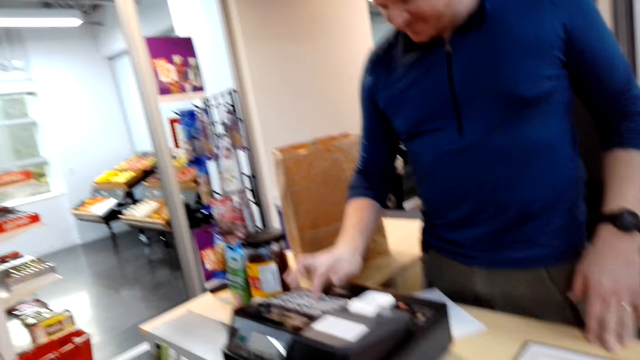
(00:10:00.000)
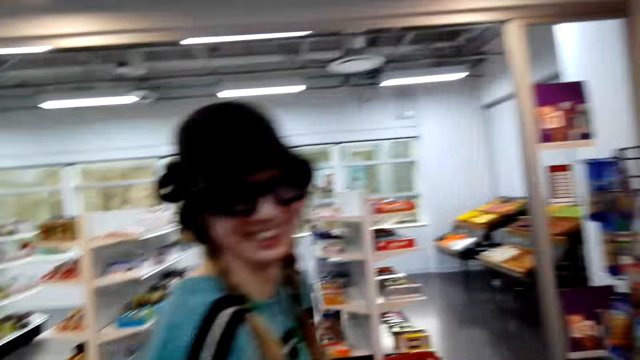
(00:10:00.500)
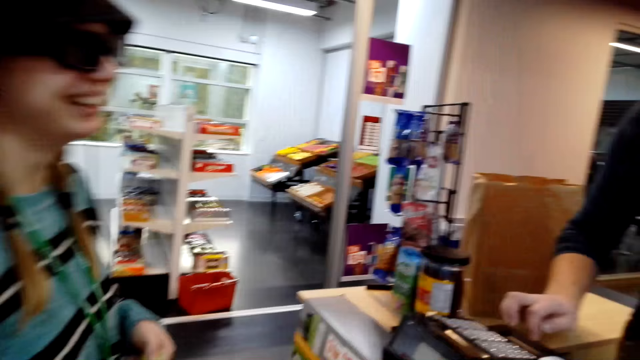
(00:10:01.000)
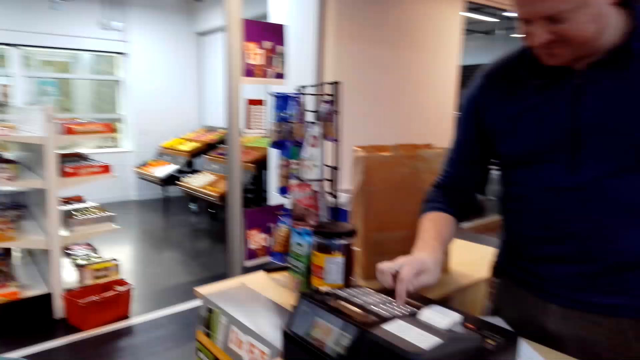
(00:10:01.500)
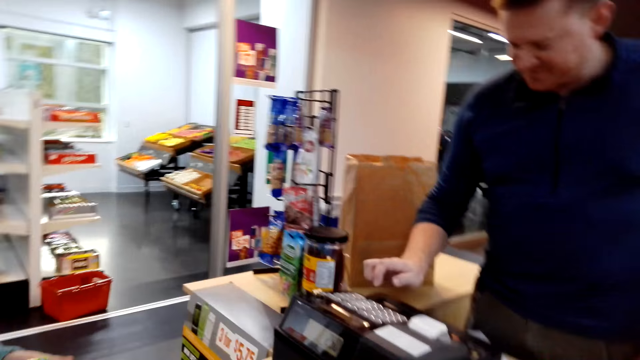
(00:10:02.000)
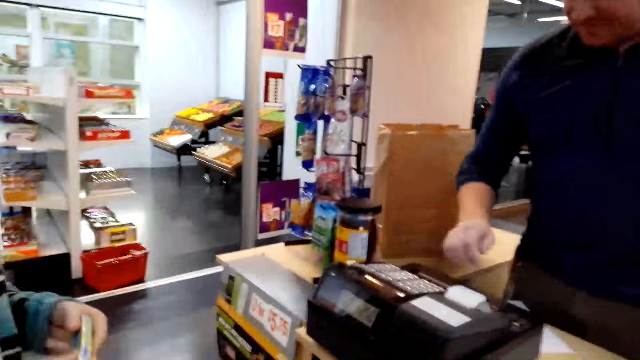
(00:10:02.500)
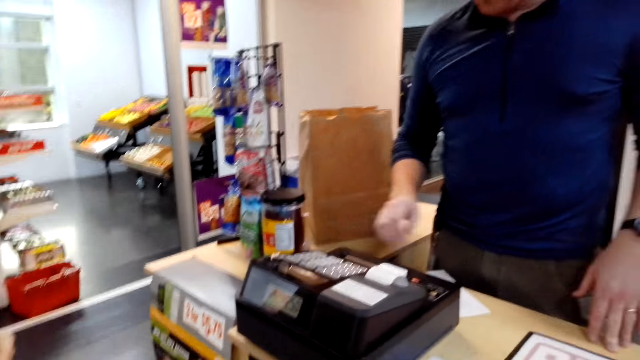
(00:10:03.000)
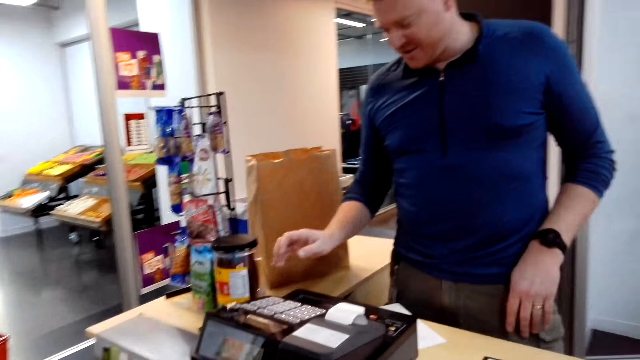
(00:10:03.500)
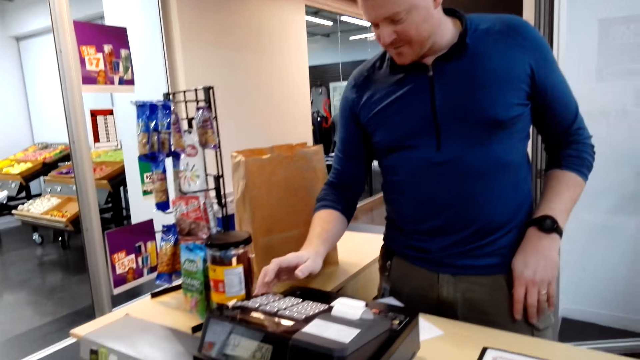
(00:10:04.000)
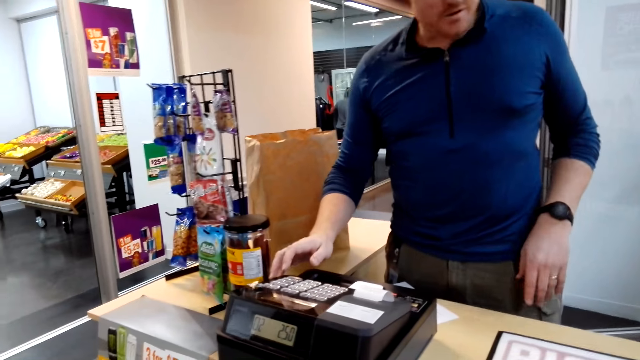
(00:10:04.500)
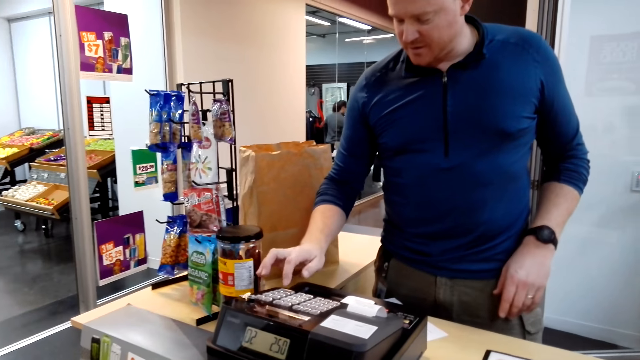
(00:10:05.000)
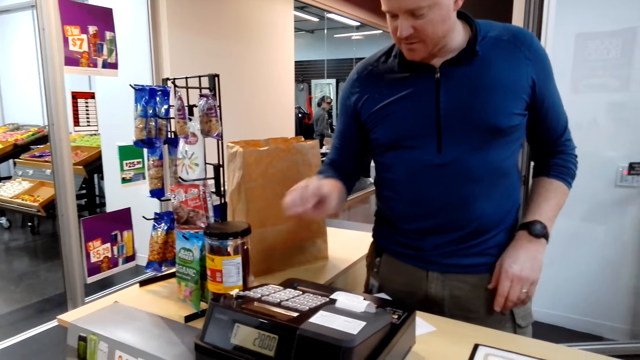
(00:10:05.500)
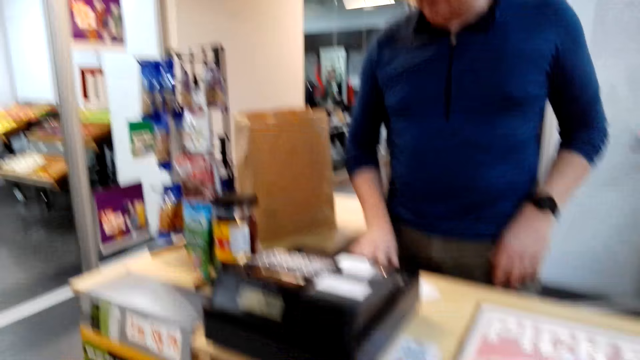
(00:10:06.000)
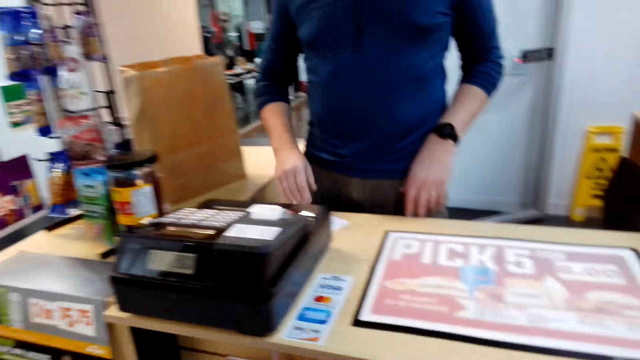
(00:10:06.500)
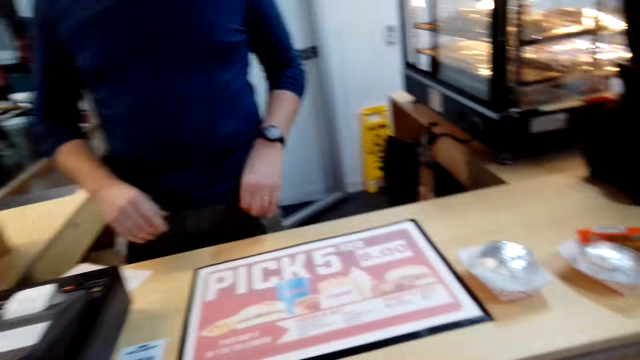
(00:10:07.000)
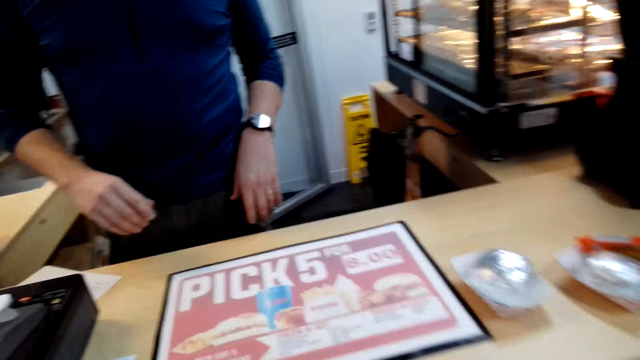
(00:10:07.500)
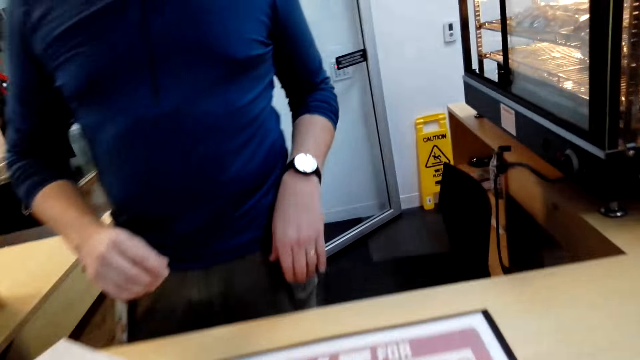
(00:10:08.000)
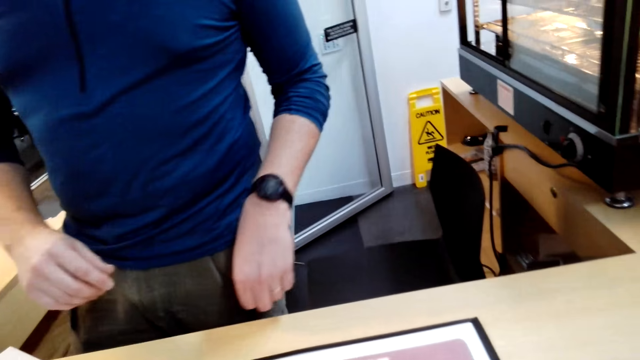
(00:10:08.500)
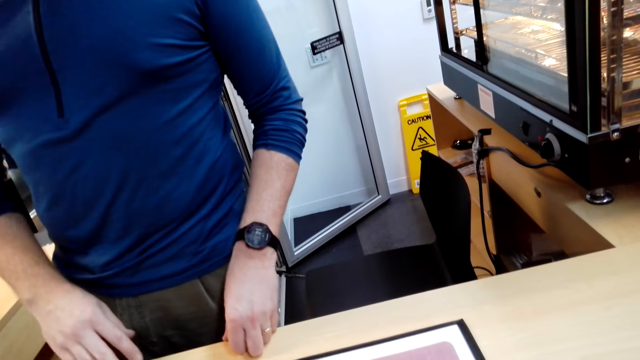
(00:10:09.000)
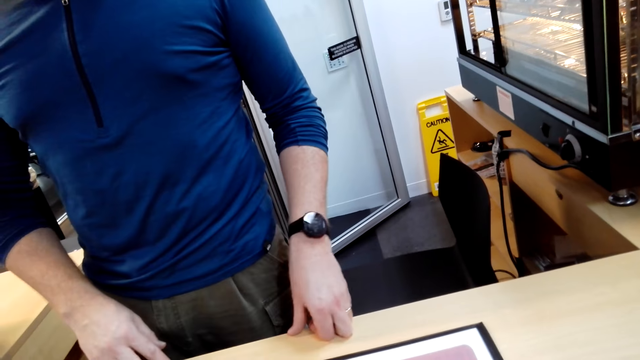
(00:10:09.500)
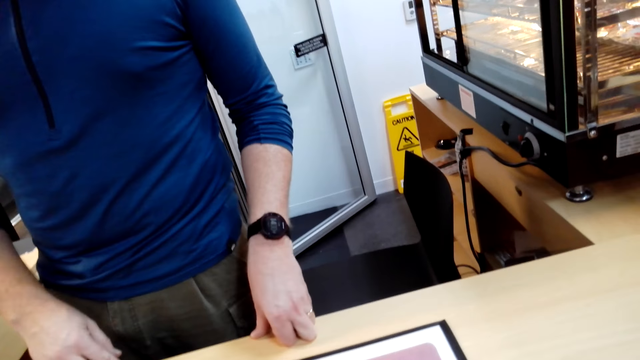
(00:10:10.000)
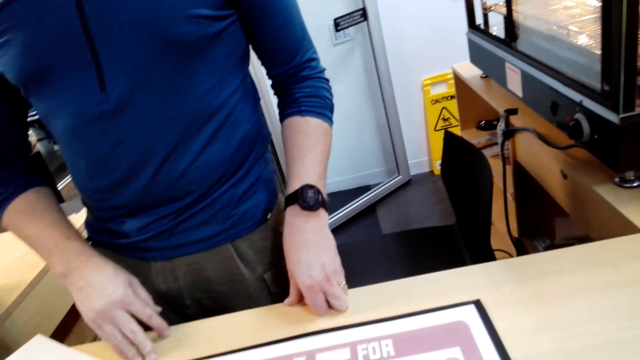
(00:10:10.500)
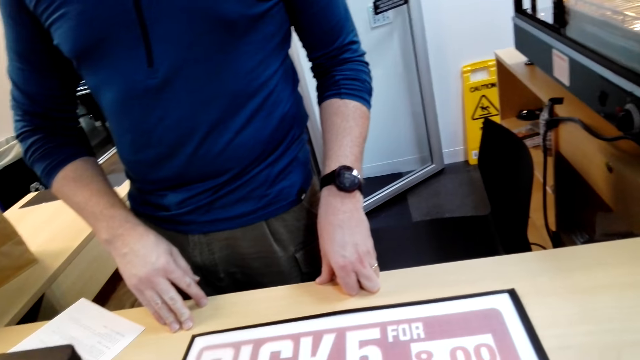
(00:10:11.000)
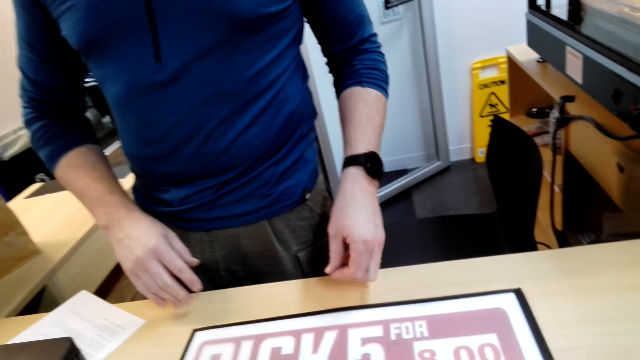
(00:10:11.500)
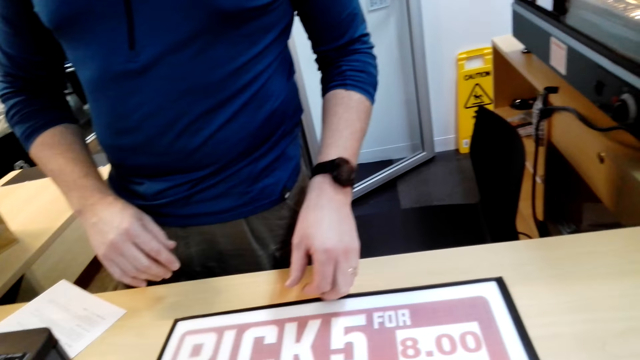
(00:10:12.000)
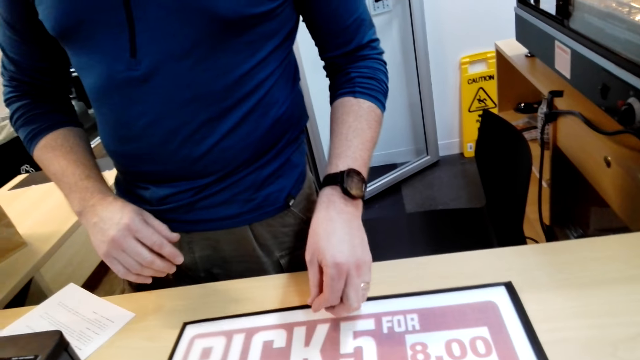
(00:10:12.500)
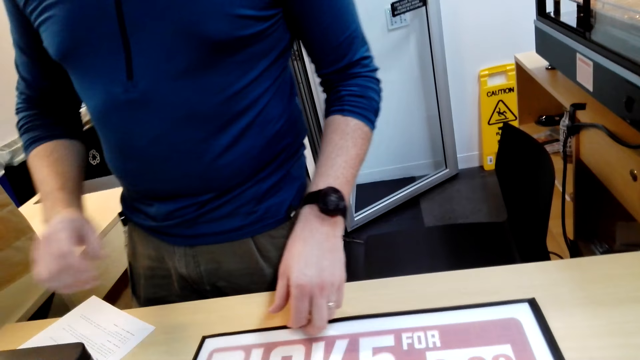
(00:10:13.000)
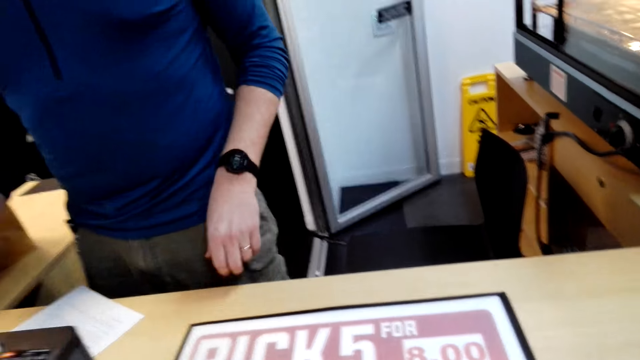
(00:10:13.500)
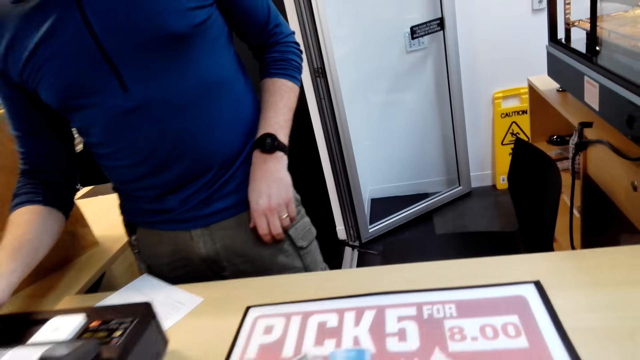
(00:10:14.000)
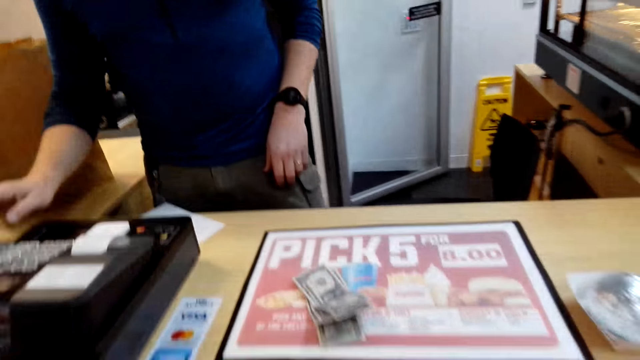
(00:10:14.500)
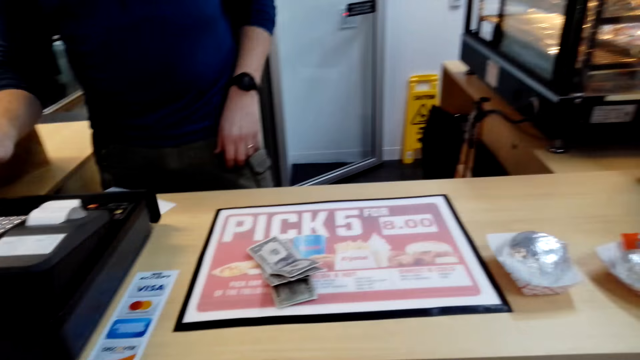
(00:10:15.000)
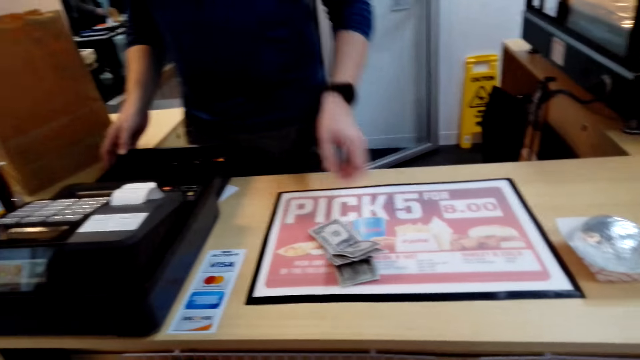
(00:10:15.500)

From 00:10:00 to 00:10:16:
A person laughs. The camera wearer looks around. They look at the money.

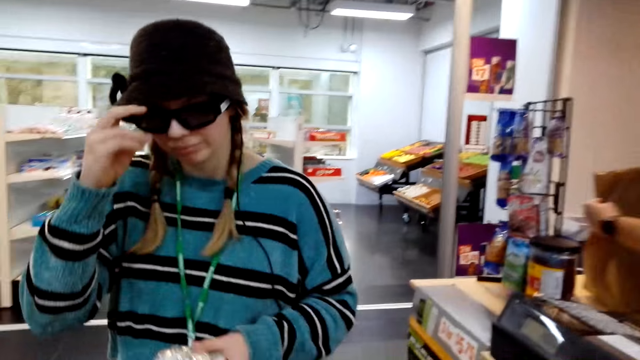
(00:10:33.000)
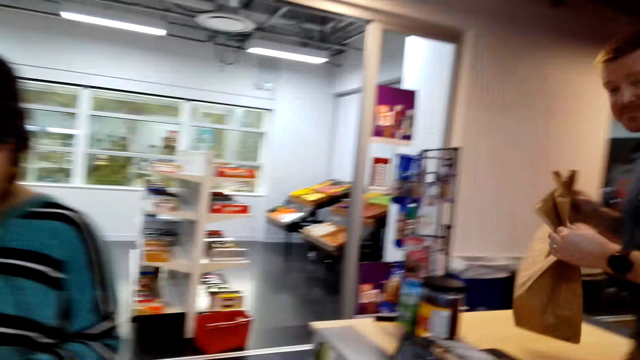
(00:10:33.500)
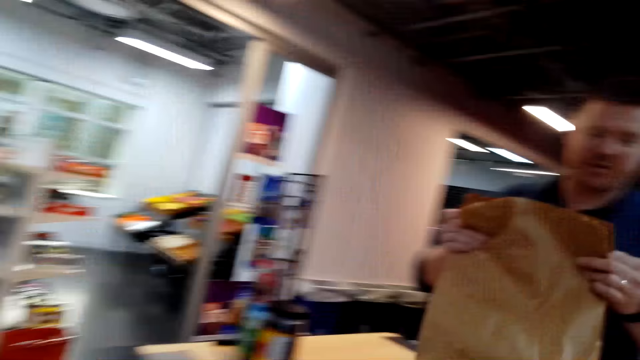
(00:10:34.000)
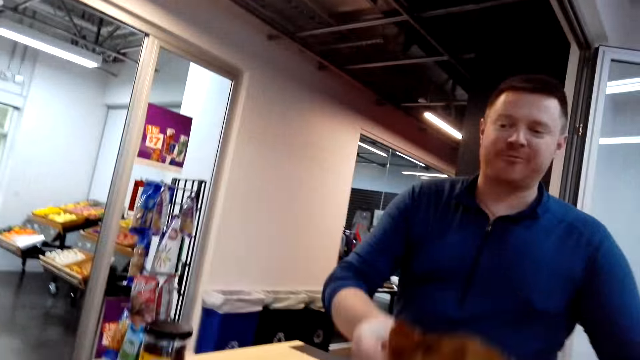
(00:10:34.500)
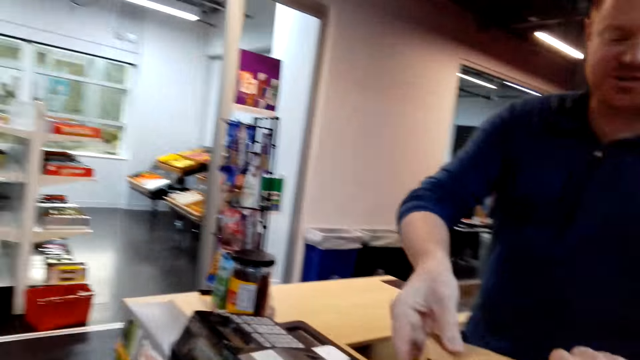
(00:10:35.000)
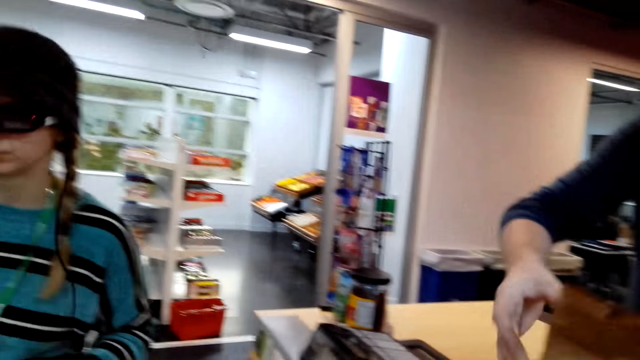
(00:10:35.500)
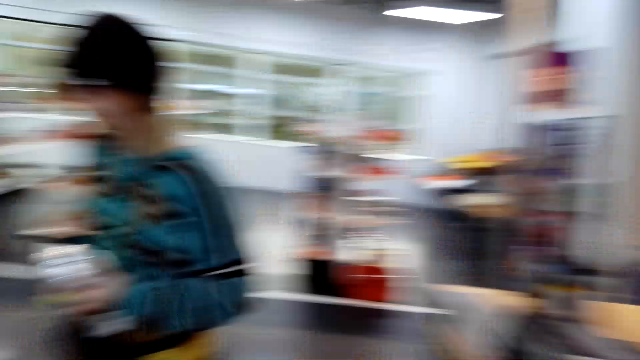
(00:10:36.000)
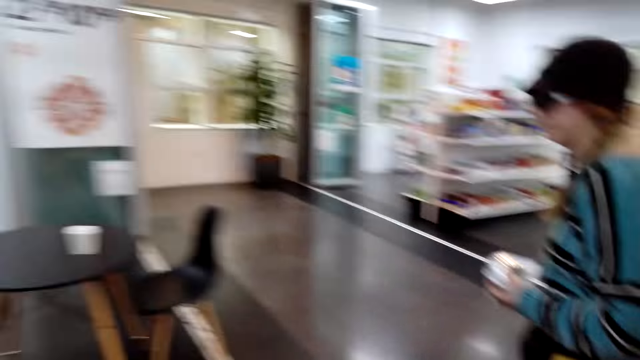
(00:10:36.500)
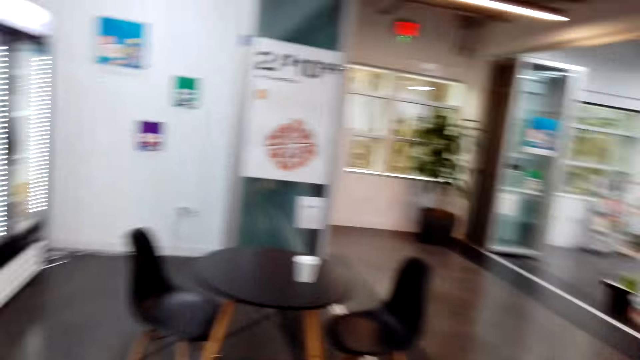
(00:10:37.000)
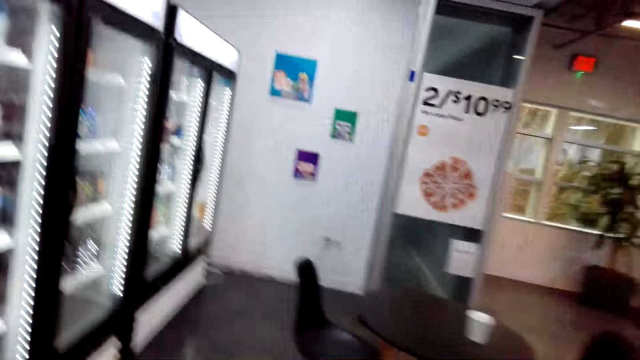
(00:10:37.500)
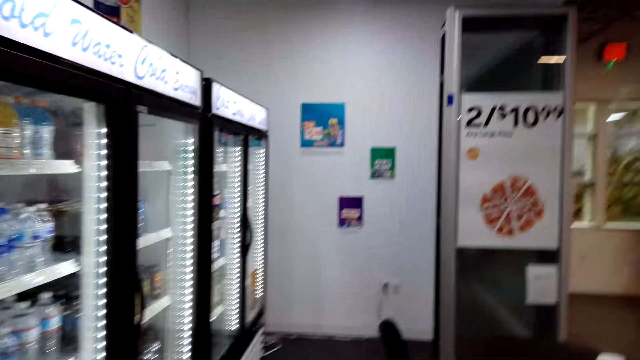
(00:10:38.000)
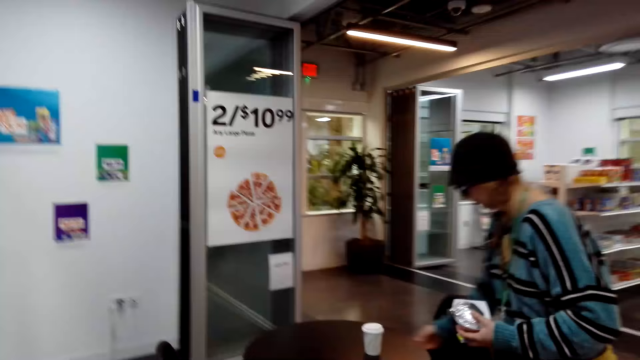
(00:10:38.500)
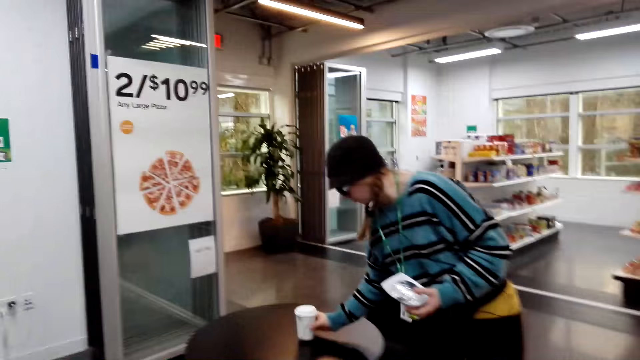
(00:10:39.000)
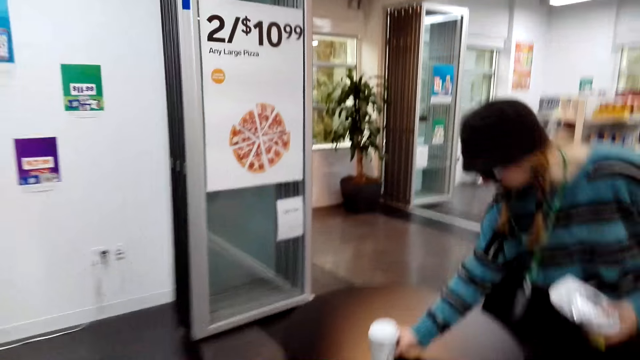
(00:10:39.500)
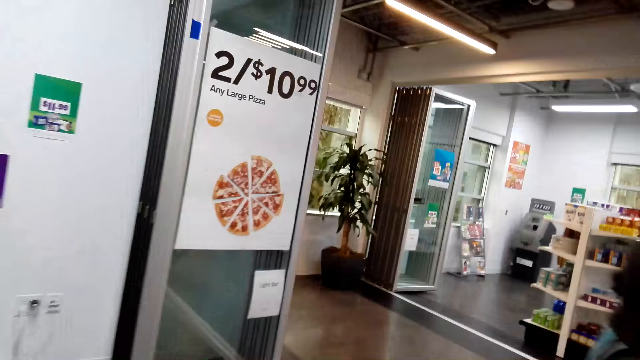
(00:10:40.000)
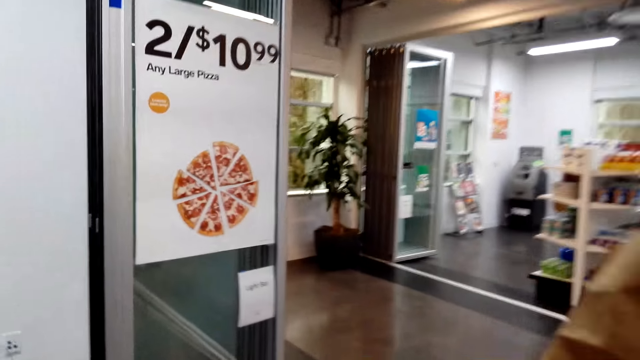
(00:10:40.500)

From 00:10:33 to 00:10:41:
A person holds the paper bag. The camera wearer looks around. Another person adjusts the spectacles. A man takes the pocket and puts the pocket on the counter. A lady walks in the building. The camera wearer walks towards the table. The other person holds the plastic cup. The camera wearer walks around.
